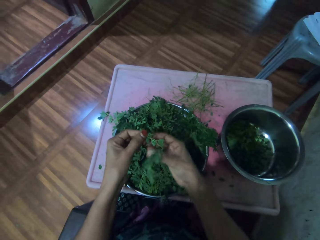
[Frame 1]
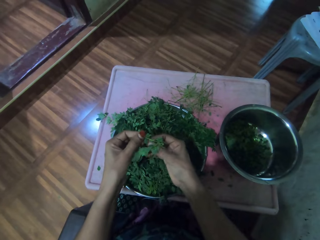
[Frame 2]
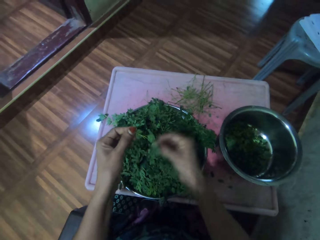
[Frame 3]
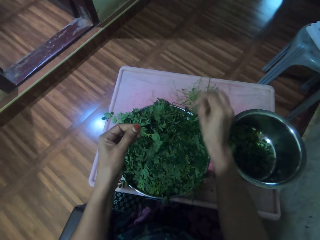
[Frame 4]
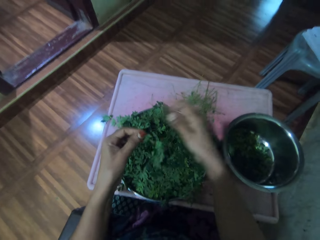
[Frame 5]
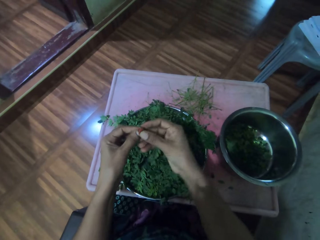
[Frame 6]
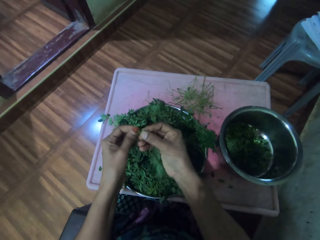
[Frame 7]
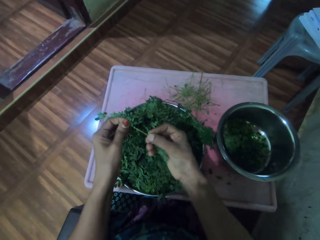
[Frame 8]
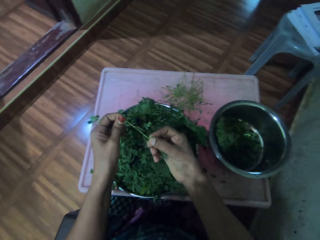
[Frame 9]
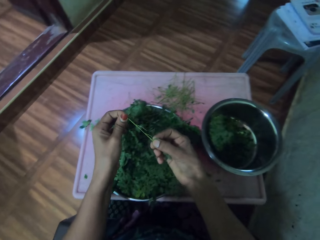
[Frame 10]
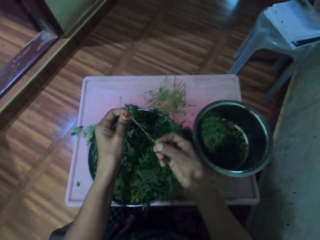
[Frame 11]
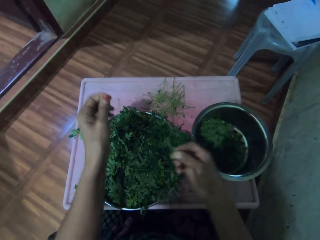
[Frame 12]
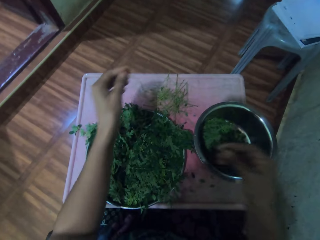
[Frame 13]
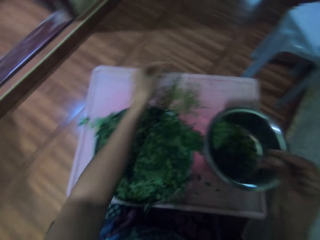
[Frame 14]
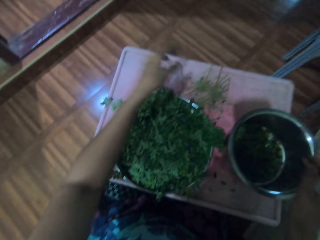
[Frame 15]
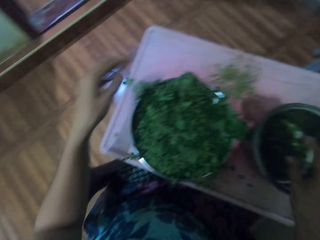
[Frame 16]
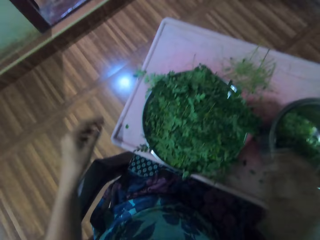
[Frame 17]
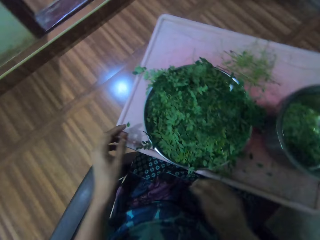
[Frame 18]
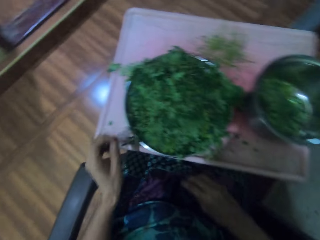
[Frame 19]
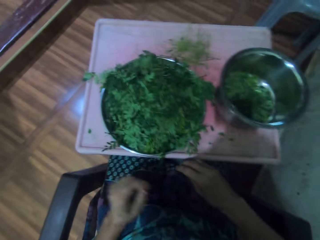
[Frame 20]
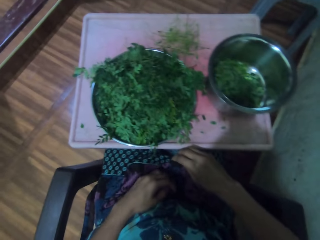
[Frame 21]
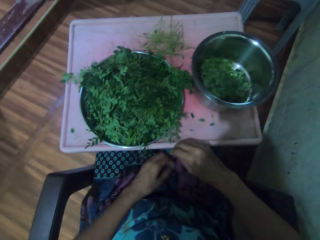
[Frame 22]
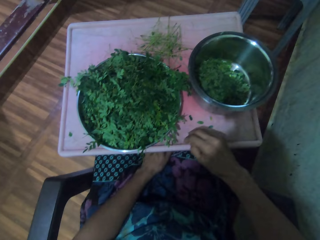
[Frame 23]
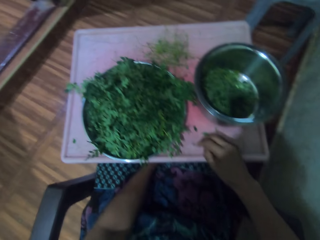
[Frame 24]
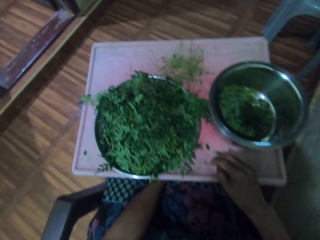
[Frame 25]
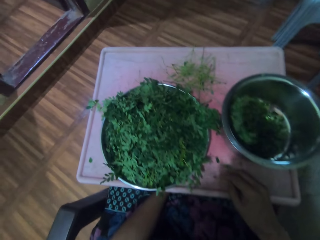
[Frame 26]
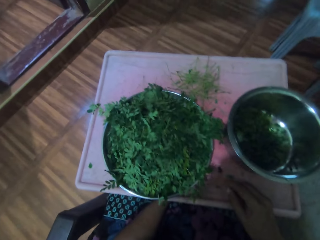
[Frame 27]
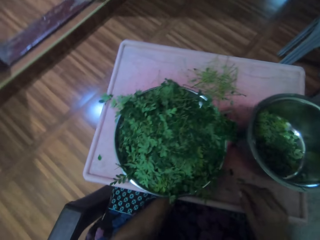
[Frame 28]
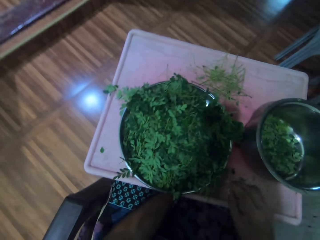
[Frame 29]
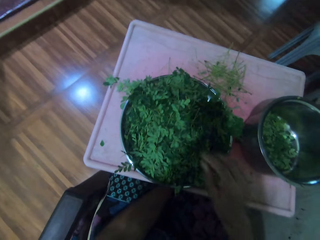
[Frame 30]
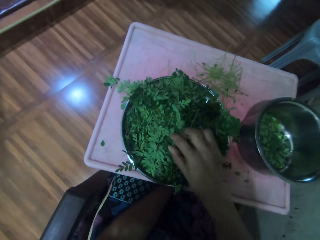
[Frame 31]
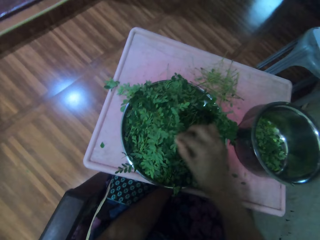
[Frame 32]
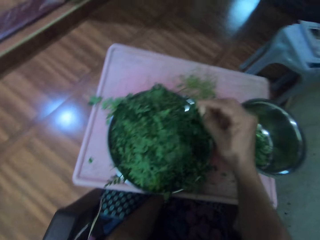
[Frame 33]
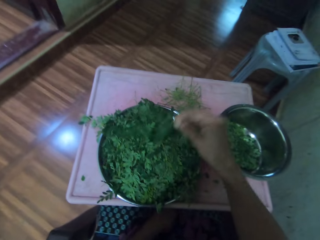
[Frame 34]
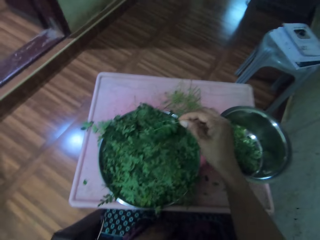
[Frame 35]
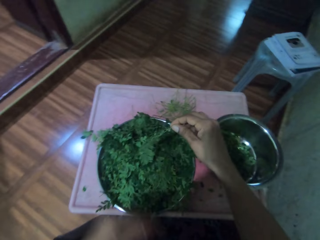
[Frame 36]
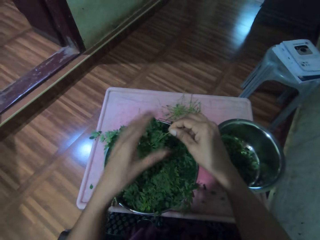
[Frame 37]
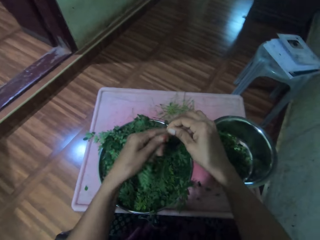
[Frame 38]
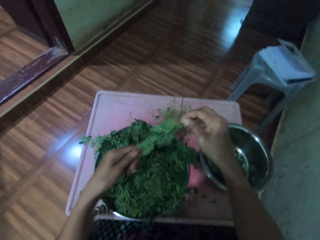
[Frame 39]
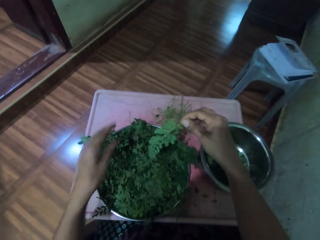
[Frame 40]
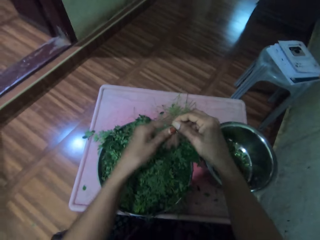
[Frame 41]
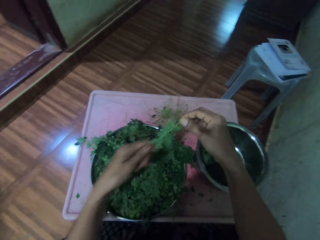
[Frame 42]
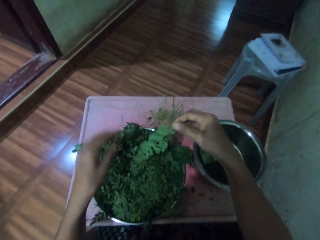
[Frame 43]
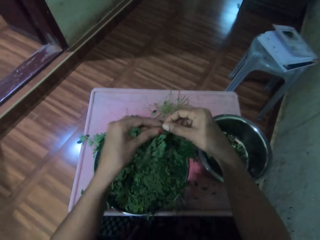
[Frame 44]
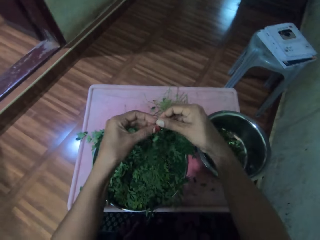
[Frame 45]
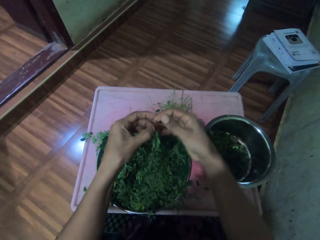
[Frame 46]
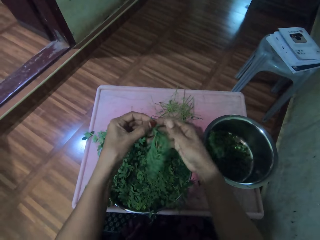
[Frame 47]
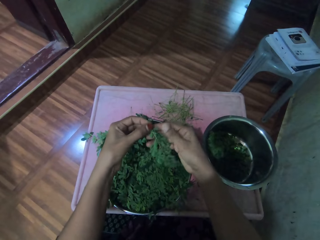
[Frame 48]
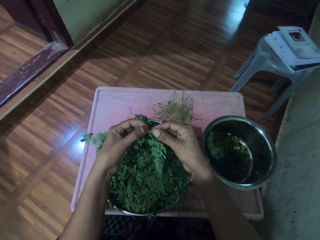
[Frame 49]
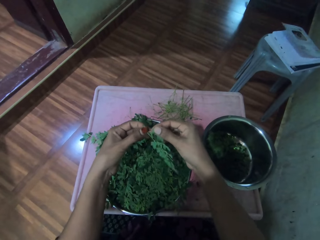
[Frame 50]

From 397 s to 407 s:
The camera wearer plucks the vegetables from the stalk, drops the stalk on the table, and puts the vegetables in the silver bowl. They place a hand on the table. They look at the vegetables on the tray. They pick vegetables or a vegetable twig from the tray. They touch the vegetable twig.

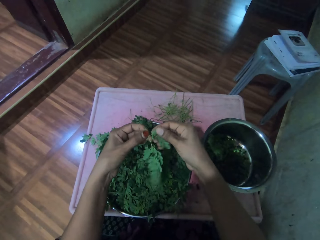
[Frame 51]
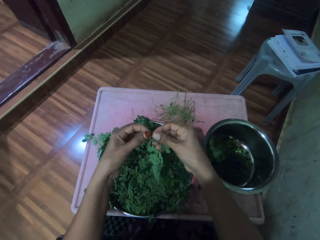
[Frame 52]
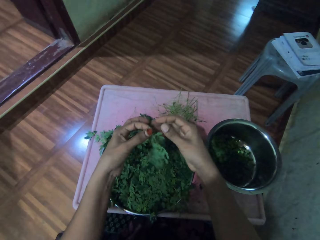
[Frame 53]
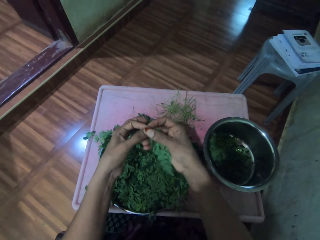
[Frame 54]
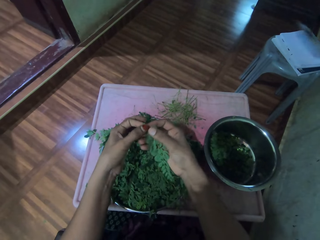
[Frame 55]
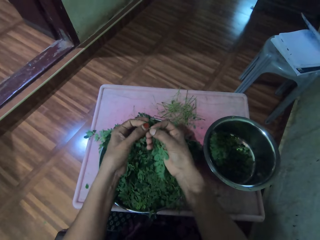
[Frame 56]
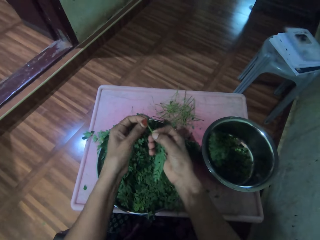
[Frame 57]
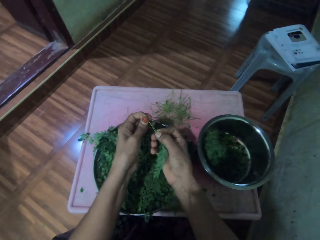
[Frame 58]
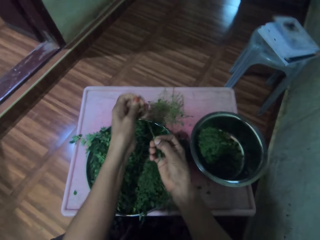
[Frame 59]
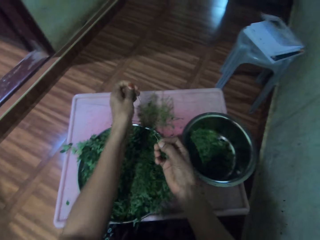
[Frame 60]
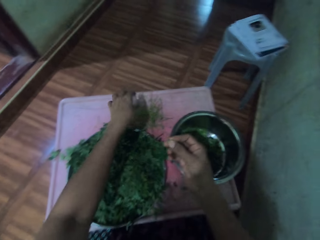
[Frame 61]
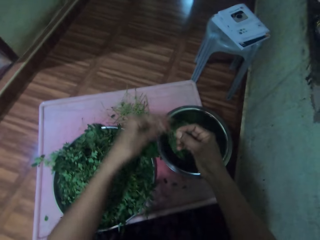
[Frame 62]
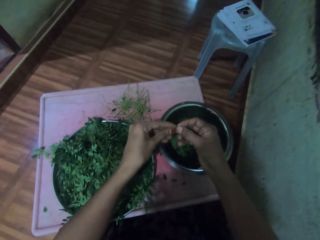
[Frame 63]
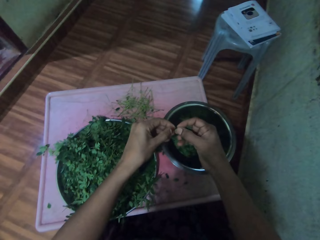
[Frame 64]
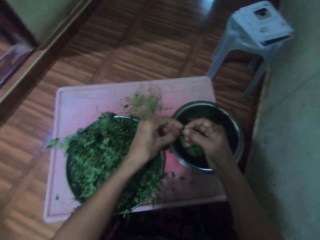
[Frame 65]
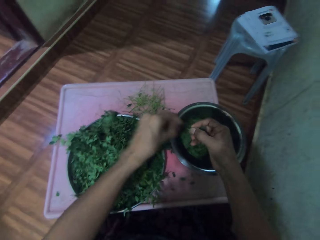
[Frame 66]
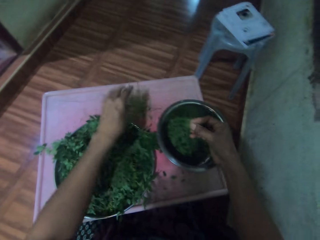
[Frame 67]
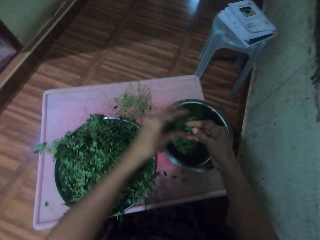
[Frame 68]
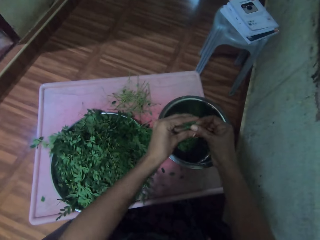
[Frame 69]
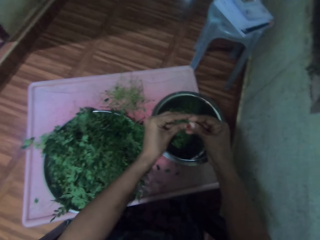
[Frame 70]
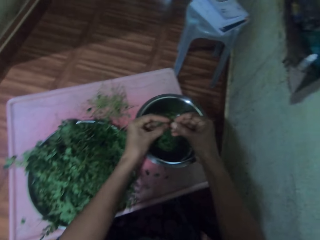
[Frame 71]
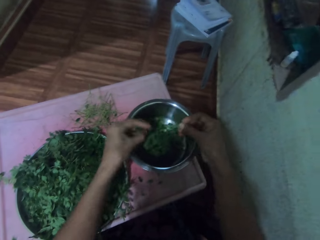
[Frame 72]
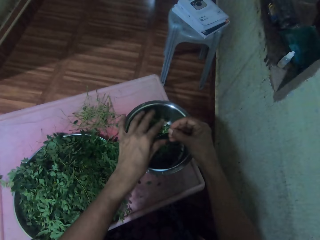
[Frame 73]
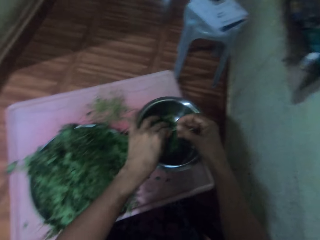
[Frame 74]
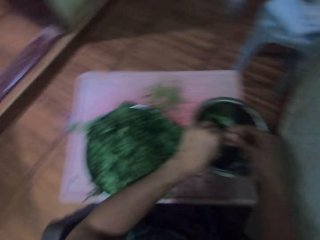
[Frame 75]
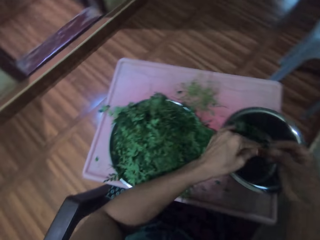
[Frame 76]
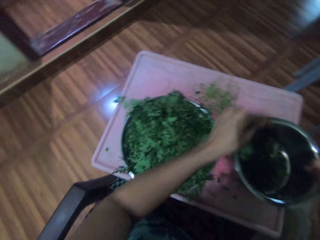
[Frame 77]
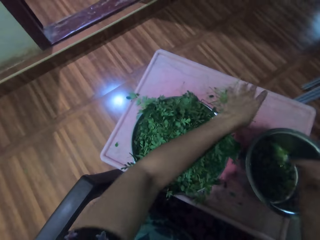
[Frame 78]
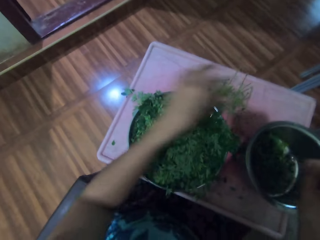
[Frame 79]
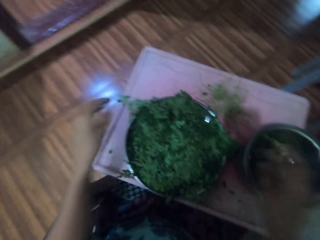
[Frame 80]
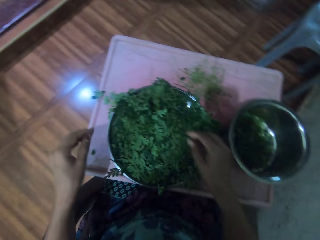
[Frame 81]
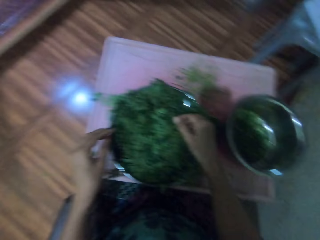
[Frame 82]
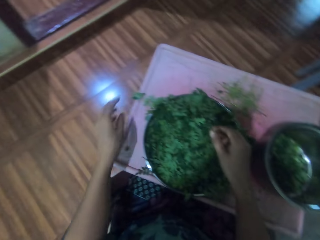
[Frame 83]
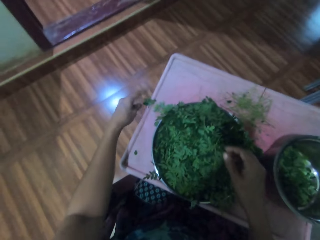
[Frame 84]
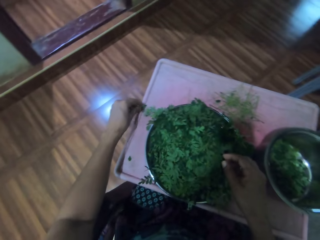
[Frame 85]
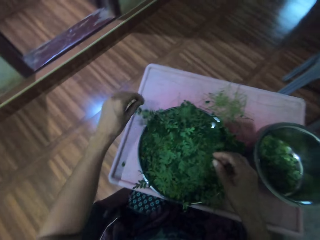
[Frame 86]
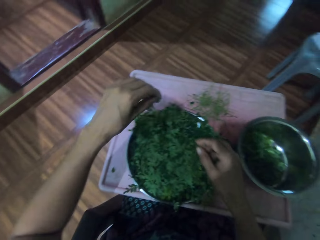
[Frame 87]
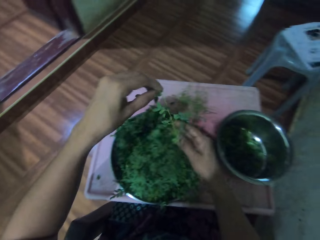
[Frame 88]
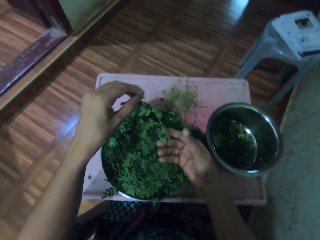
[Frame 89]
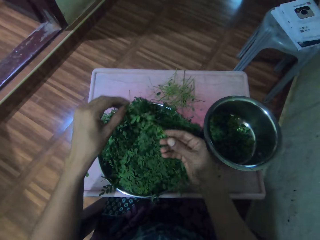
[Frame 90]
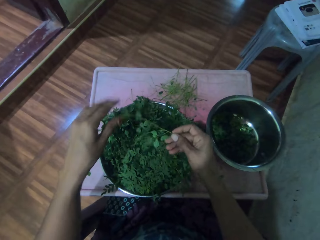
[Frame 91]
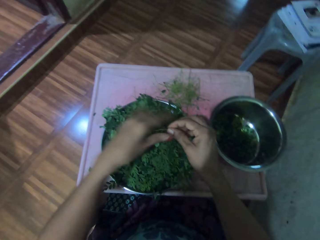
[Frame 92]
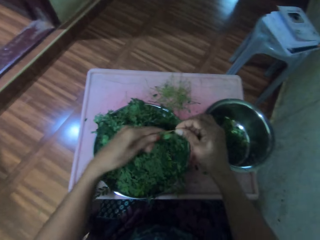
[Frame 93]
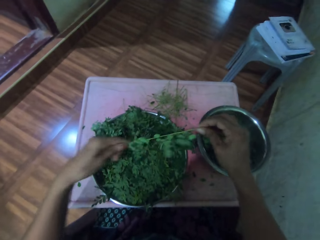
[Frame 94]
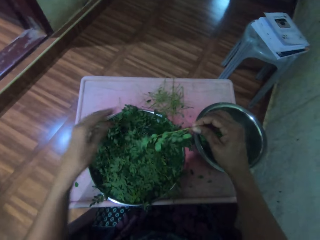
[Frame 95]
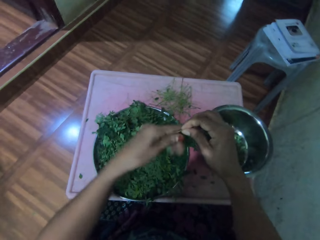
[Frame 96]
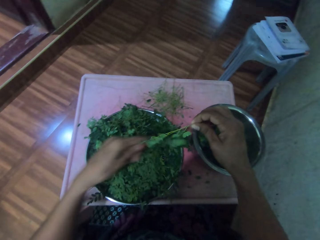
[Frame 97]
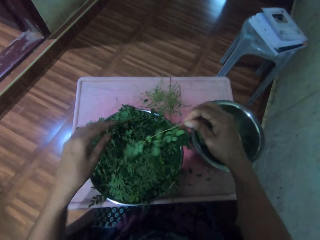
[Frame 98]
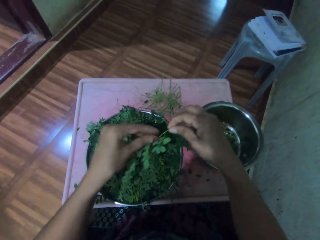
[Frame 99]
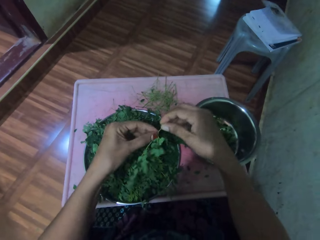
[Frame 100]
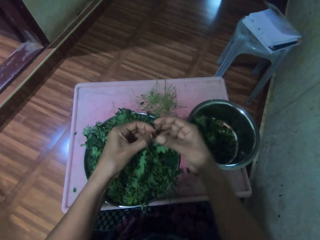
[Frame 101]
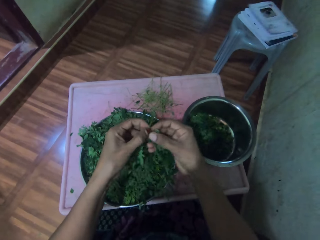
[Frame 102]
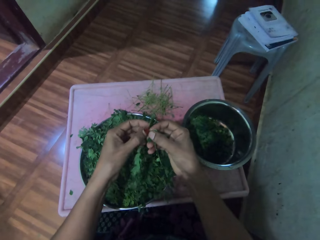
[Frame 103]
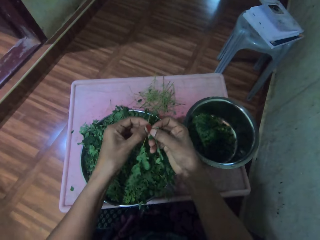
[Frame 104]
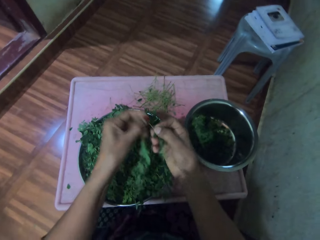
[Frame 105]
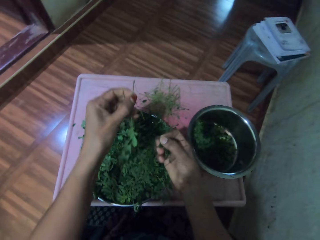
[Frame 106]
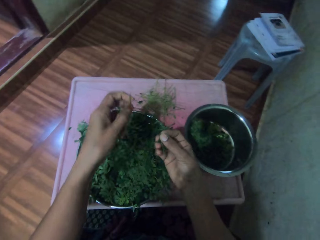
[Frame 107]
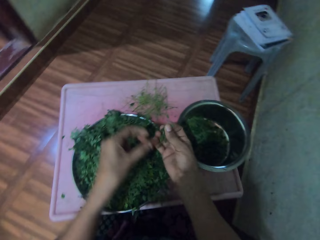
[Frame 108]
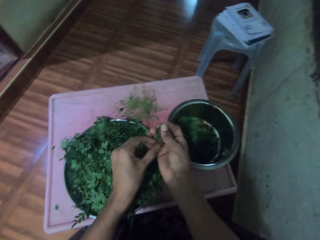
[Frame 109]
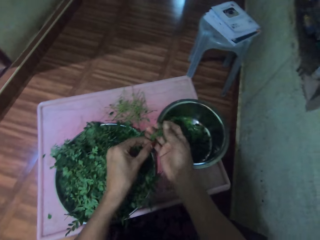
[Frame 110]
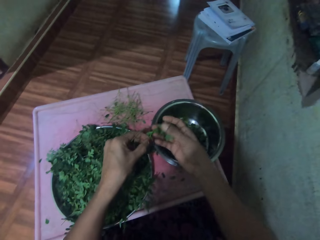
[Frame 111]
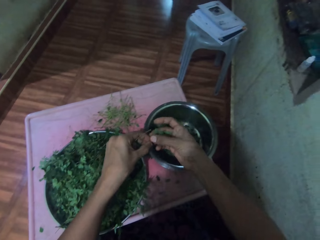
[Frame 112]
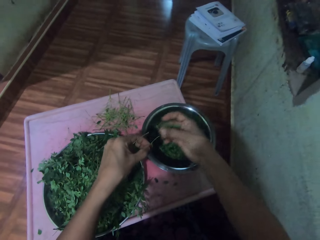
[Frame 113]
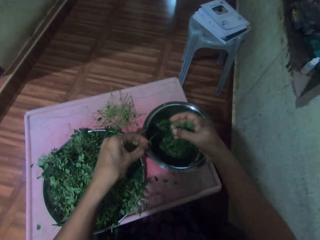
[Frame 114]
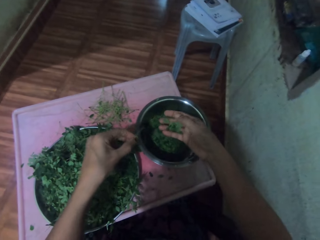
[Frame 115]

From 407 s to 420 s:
The camera wearer plucks the vegetables from the stalk and drops the stalk on the table. They cut a vegetable. They put the vegetables in the silver bowl. They pick vegetables or a vegetable twig from the tray. They pluck a vegetable from the twig. They pluck the vegetables from the stalk.
